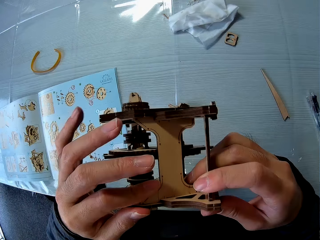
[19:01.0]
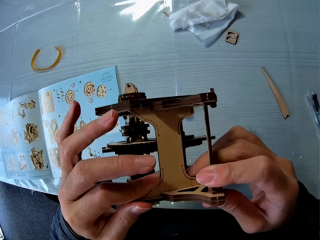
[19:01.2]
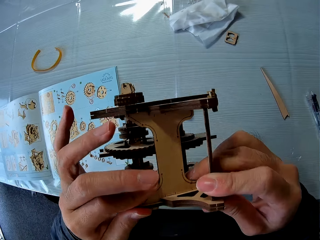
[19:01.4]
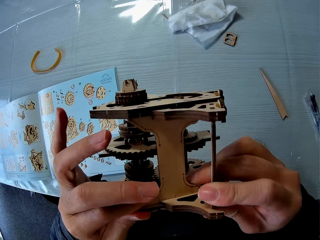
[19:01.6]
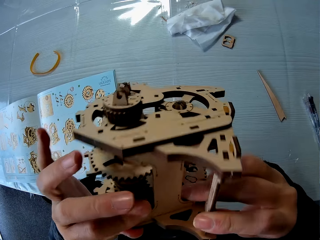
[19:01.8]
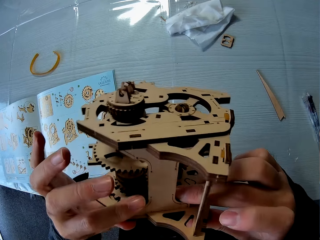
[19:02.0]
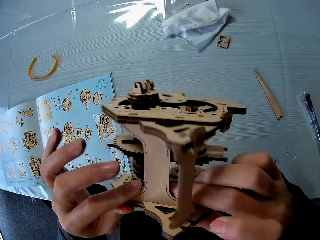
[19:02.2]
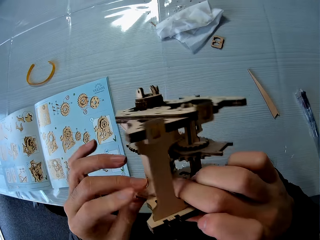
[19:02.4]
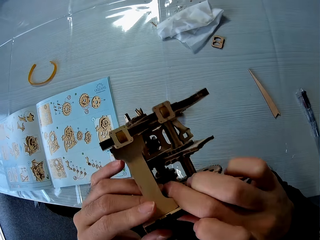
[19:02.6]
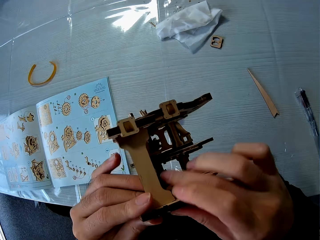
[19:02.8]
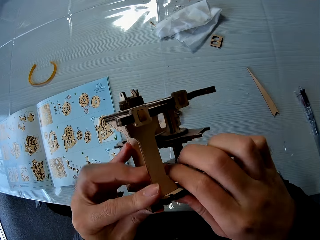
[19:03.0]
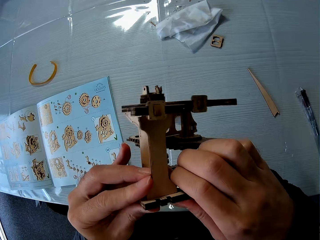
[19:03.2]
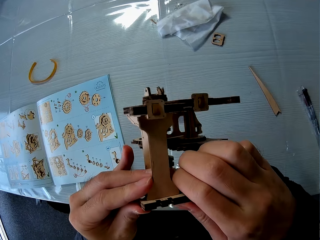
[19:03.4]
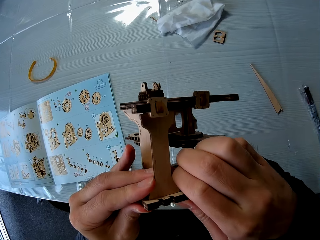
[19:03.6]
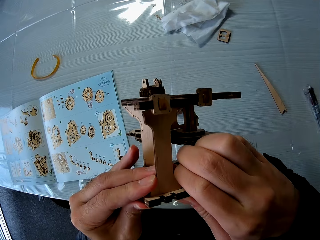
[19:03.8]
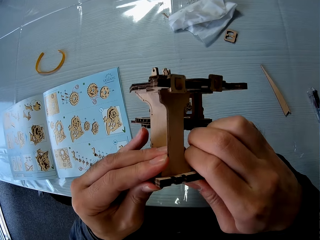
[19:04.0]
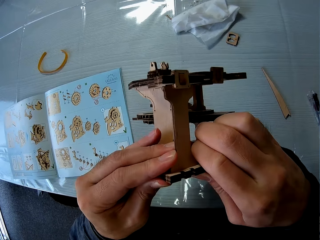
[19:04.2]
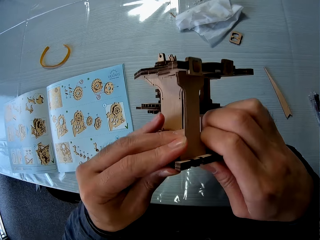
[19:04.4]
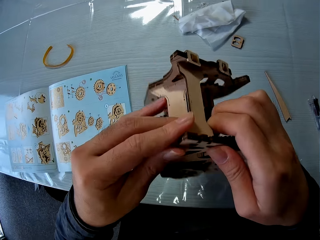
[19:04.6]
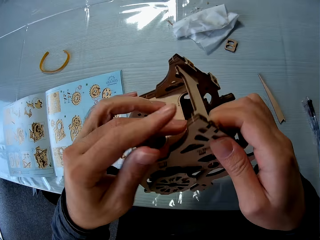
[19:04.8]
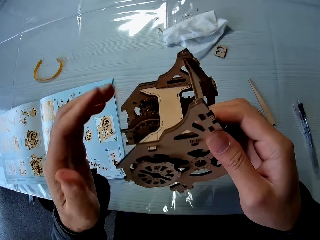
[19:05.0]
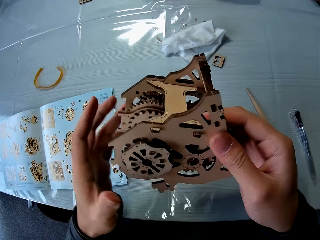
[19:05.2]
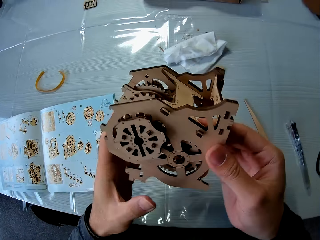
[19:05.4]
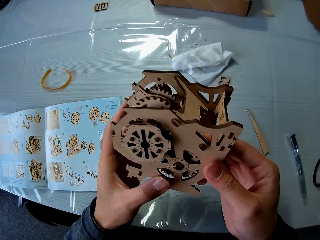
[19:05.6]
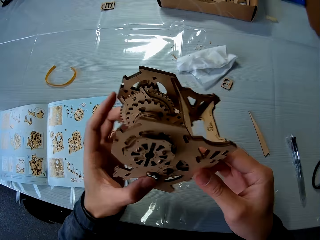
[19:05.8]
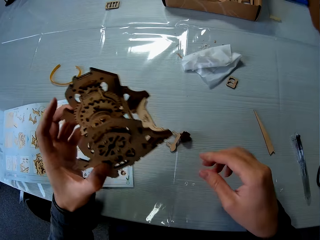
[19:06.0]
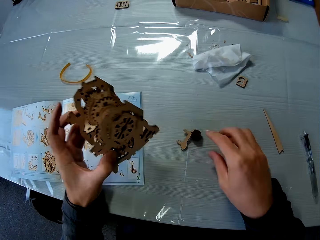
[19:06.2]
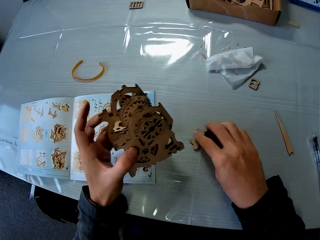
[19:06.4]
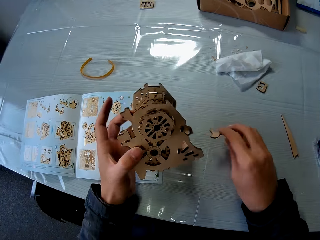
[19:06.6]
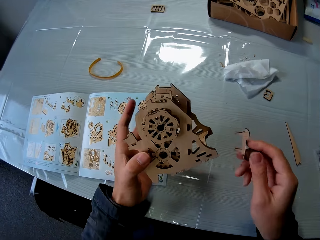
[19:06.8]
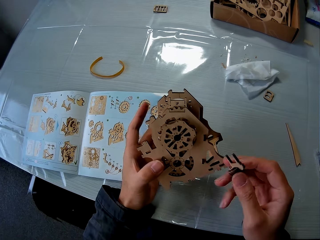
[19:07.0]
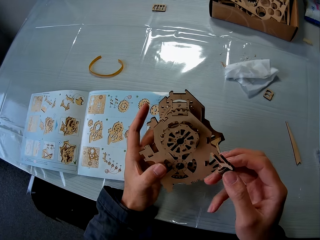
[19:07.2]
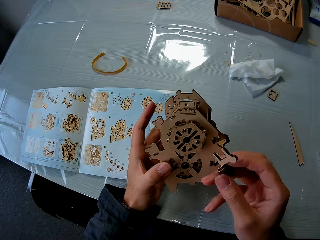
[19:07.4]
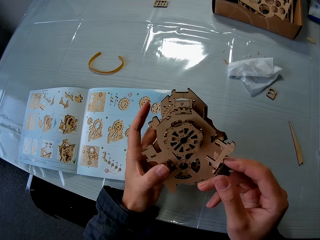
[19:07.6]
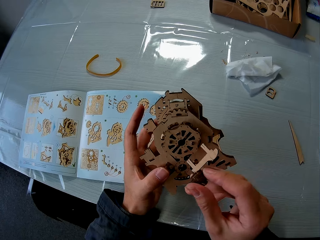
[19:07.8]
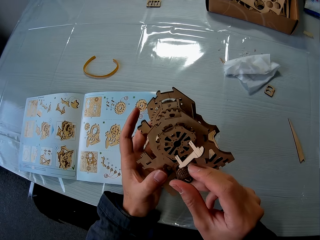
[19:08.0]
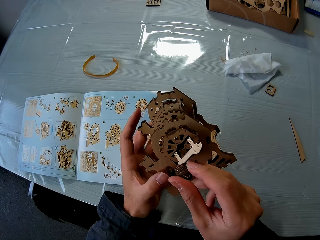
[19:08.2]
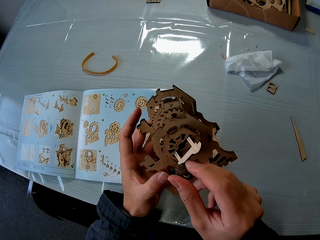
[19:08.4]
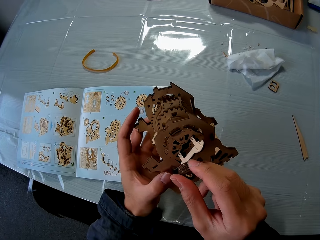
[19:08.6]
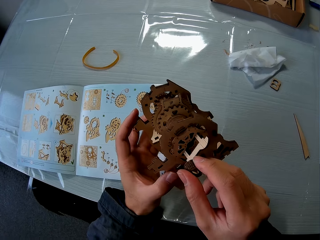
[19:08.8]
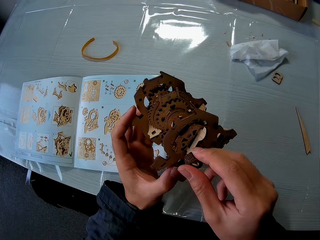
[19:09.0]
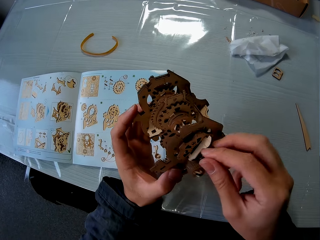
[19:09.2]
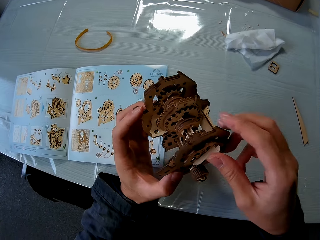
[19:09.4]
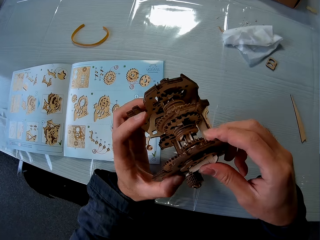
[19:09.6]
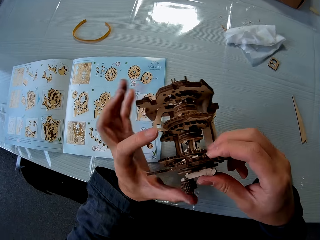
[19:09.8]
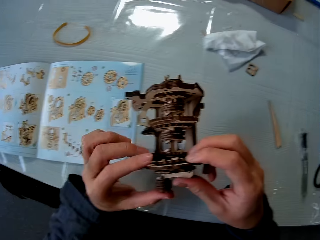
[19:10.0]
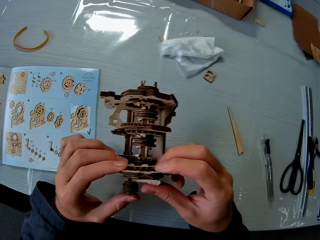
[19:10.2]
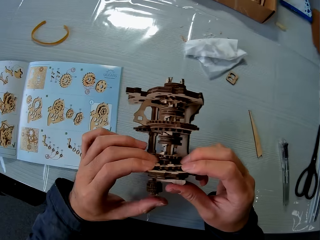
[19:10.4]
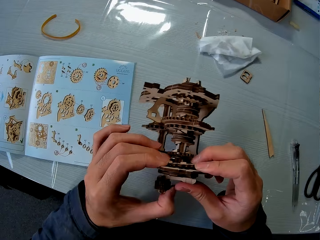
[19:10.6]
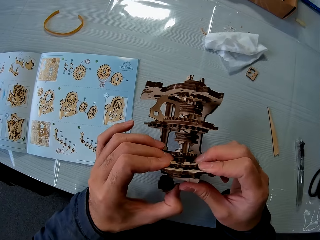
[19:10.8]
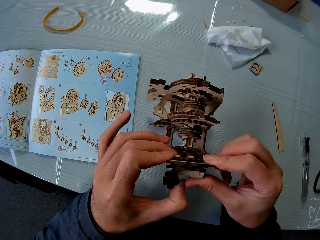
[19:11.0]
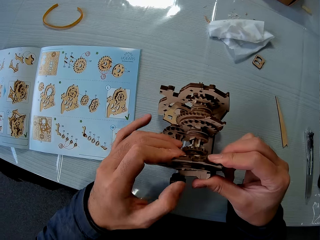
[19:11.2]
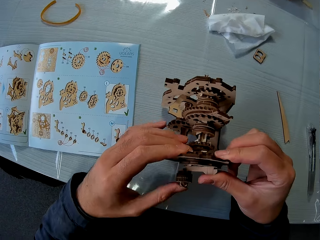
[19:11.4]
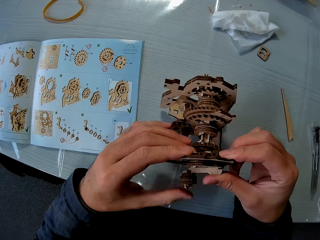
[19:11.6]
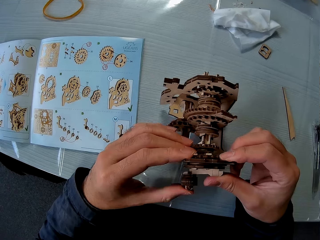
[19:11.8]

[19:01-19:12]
The camera wearer picks up a piece of gear or wooden piece from the table. They fix the wooden piece on the laser cut wood craft puzzle.

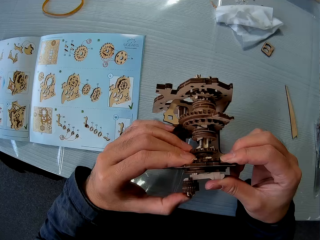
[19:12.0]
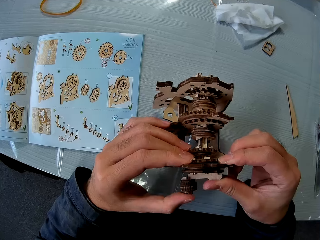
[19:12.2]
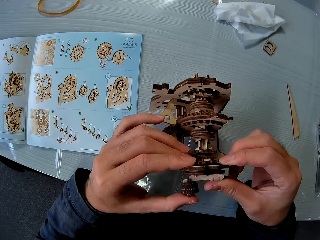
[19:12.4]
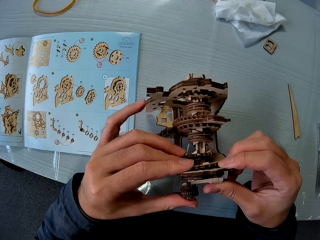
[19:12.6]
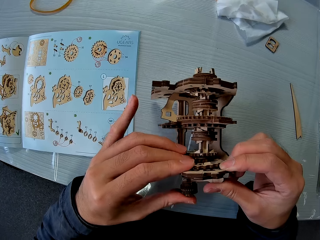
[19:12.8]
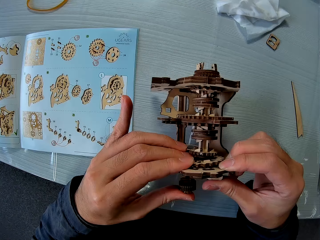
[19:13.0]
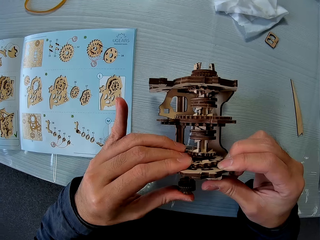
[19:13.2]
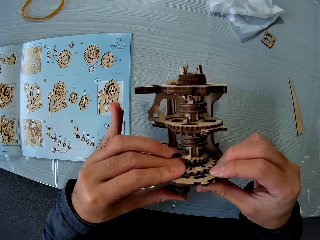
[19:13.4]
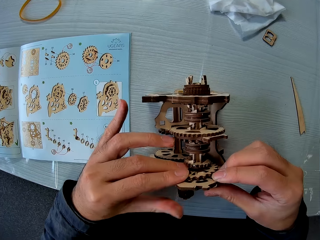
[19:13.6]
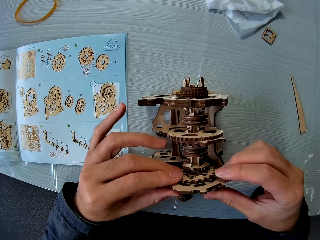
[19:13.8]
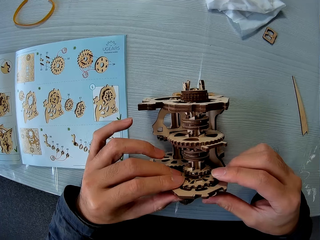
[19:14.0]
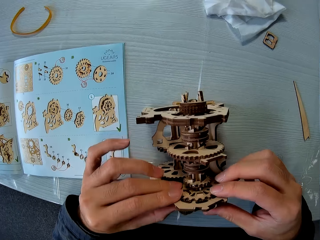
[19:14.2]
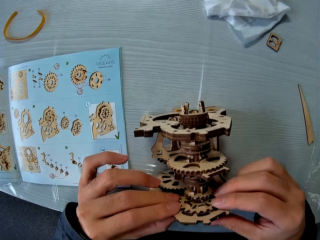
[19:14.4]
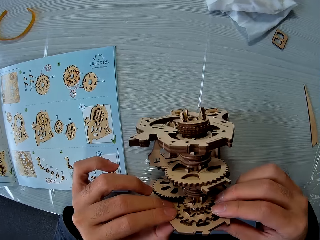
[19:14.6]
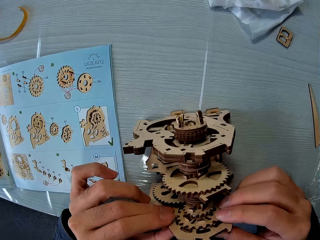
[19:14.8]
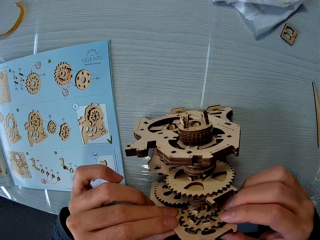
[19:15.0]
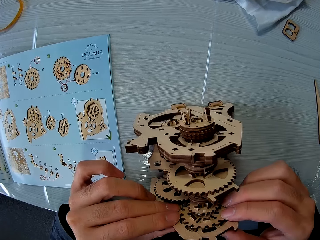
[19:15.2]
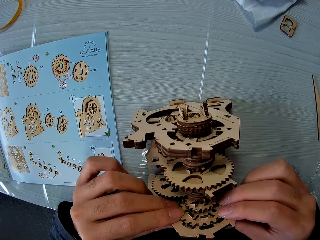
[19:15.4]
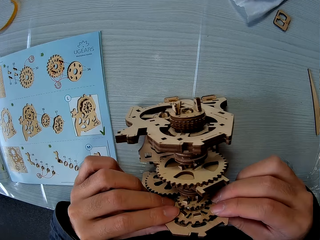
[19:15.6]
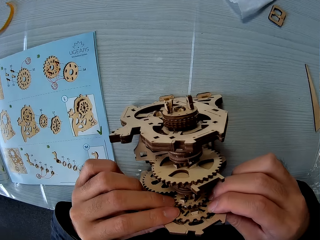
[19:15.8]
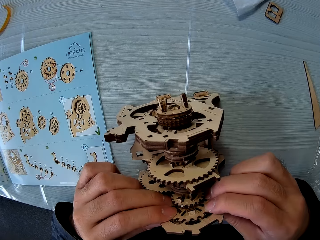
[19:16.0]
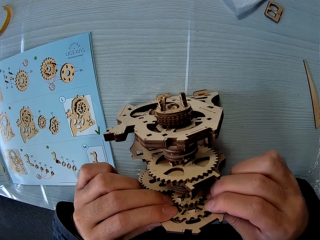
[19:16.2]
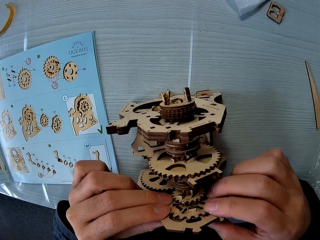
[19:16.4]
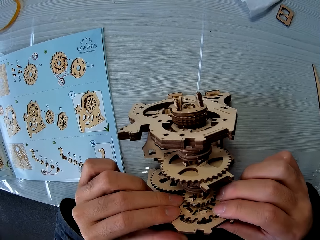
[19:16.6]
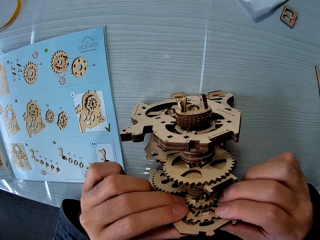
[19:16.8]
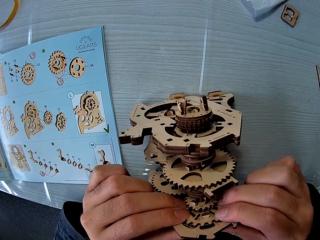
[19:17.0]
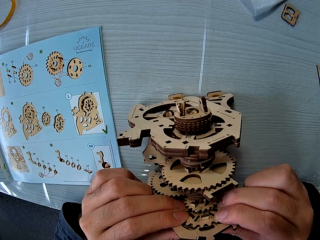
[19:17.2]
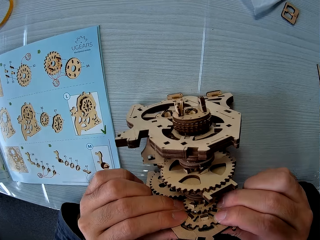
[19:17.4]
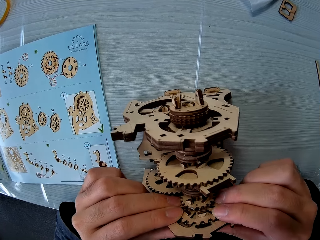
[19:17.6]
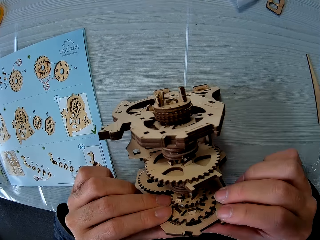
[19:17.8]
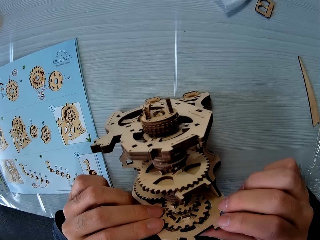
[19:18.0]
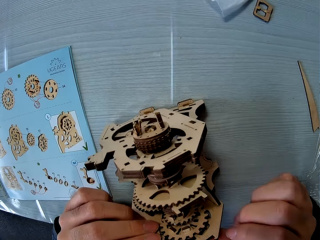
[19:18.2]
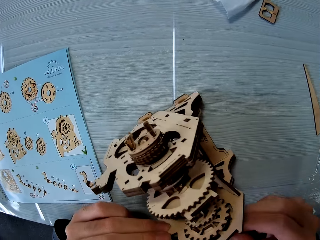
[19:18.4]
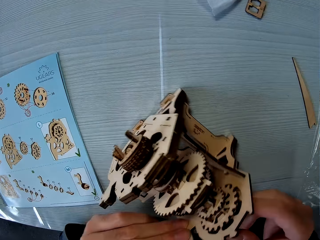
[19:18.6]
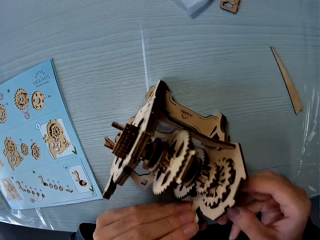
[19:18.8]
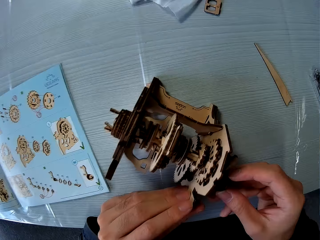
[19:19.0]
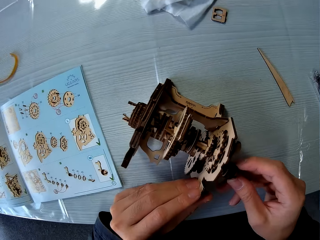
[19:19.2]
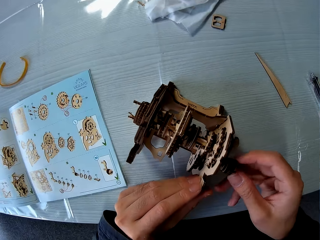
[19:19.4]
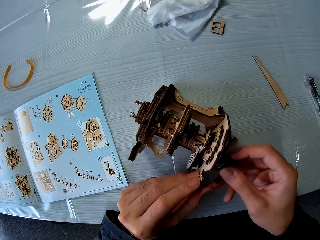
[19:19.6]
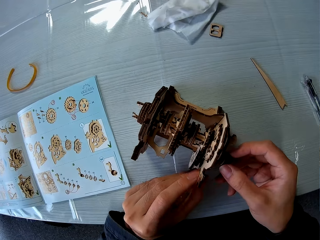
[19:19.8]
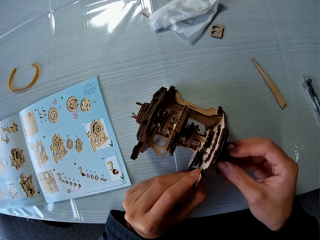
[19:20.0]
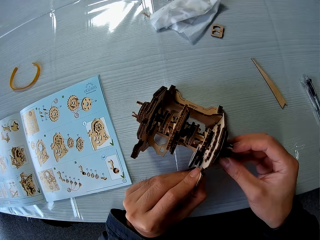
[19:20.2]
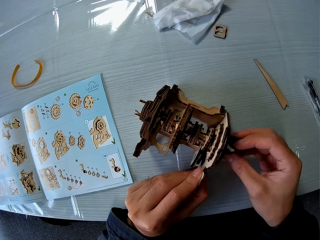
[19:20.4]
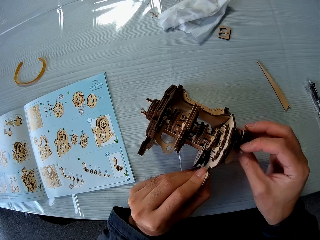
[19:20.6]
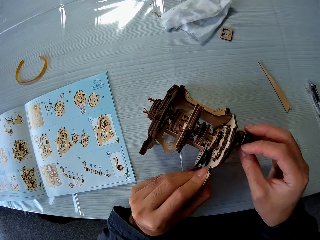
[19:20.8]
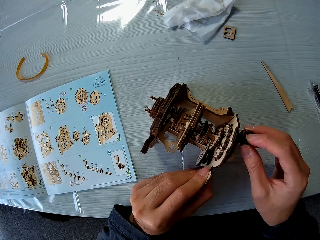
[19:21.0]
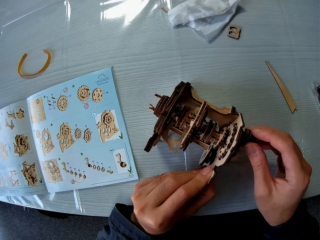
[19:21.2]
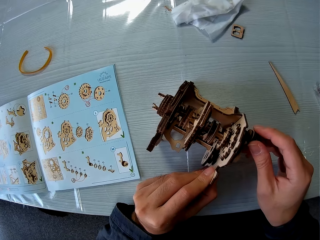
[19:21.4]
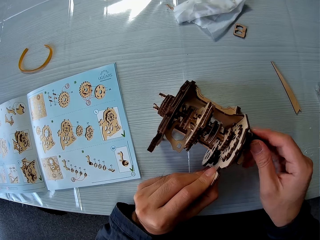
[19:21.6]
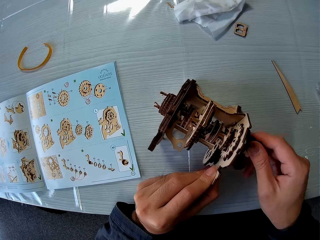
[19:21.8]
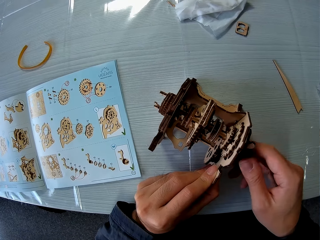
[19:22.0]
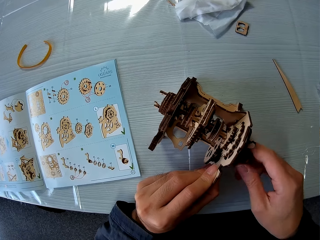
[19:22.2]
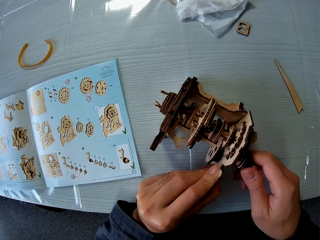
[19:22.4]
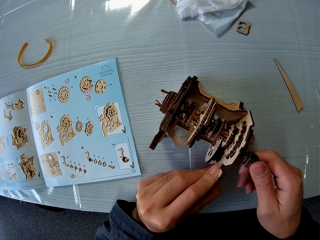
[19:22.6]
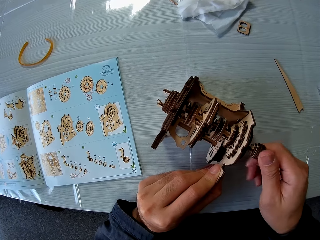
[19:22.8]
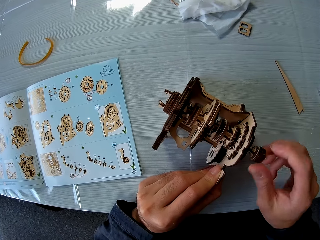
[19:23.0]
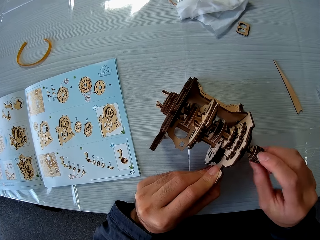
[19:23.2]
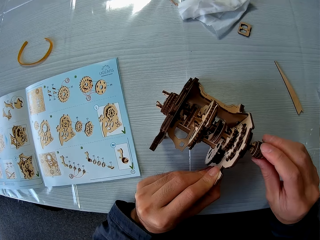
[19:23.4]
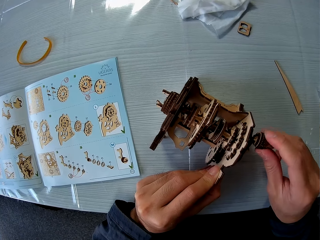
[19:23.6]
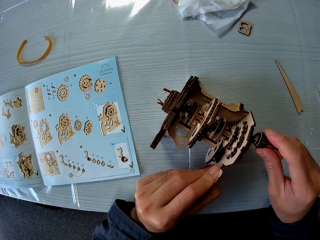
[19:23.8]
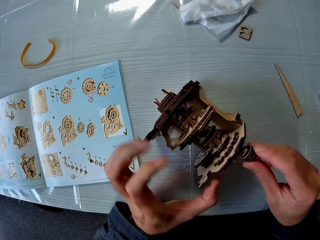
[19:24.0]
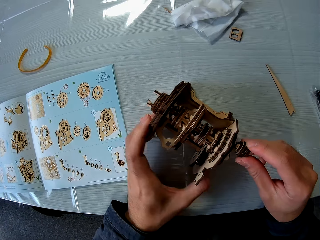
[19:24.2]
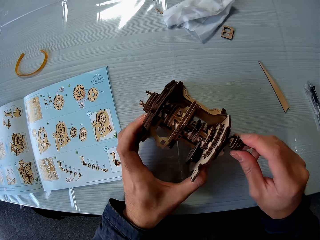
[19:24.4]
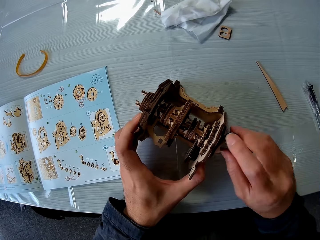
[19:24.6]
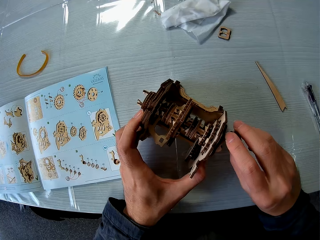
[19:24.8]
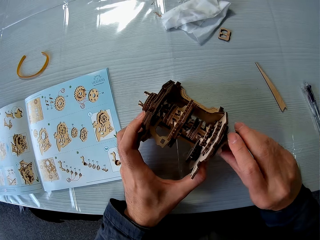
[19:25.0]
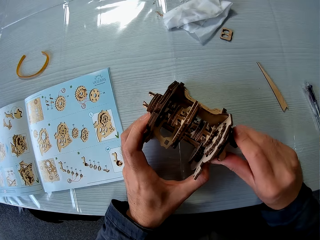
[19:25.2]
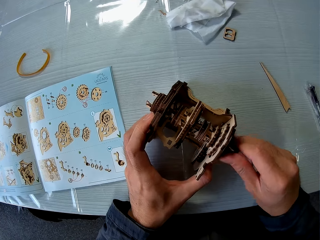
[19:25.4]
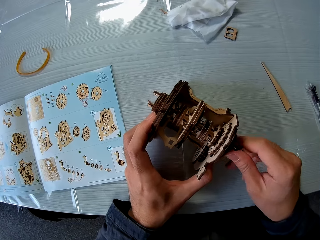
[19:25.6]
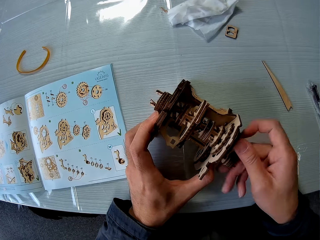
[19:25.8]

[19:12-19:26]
The camera wearer puts the laser cut wood craft puzzle on the table. They fix the laser cut wood craft puzzle. They rotate the laser cut wood craft puzzle handle.
